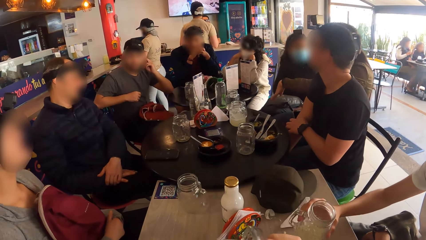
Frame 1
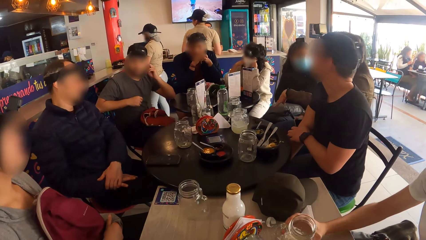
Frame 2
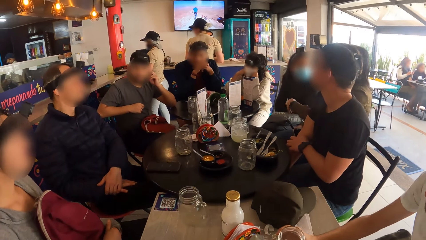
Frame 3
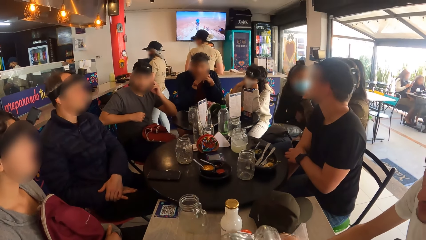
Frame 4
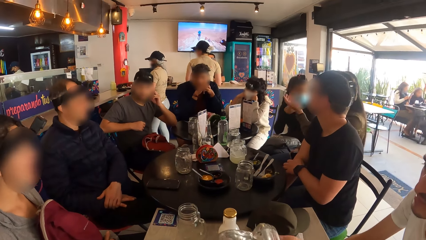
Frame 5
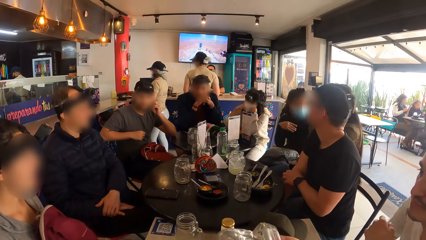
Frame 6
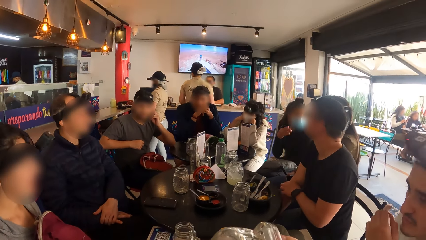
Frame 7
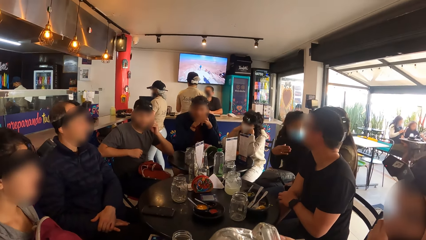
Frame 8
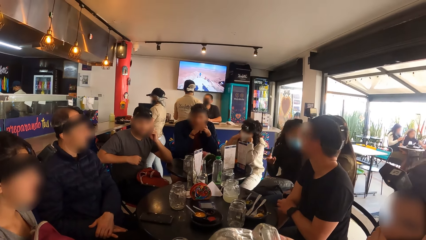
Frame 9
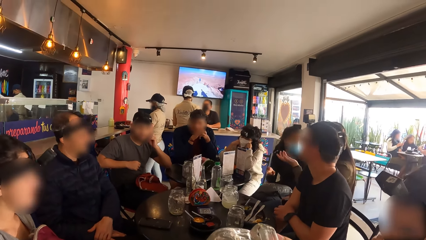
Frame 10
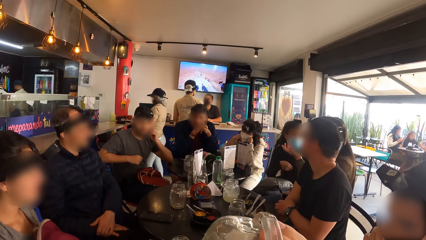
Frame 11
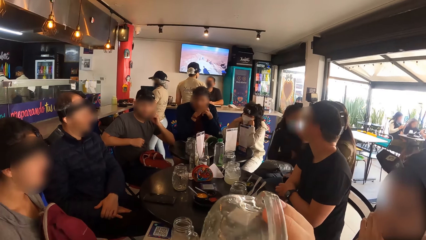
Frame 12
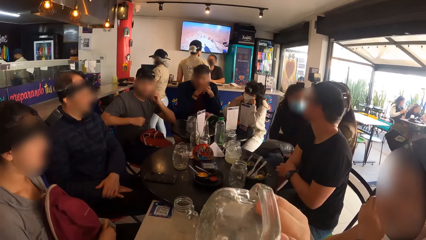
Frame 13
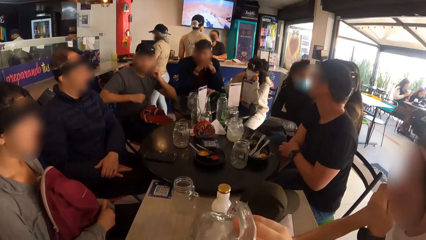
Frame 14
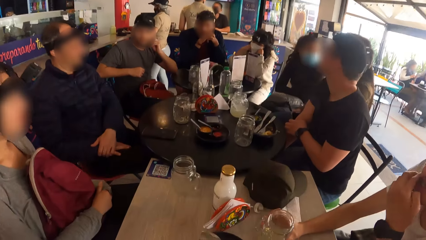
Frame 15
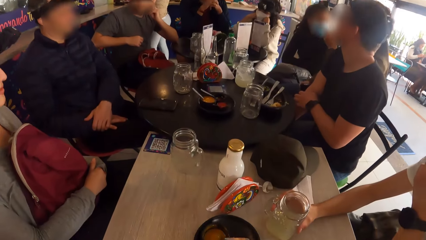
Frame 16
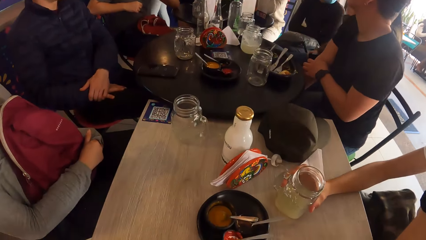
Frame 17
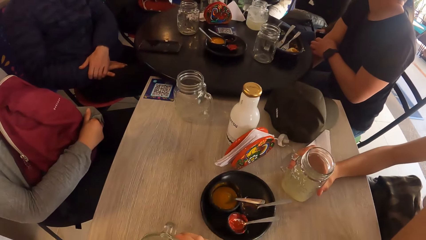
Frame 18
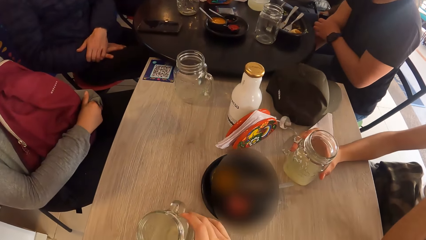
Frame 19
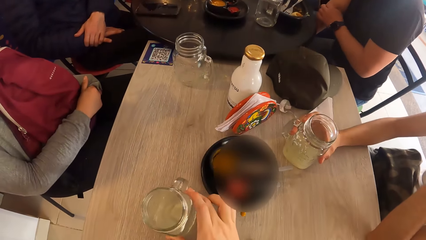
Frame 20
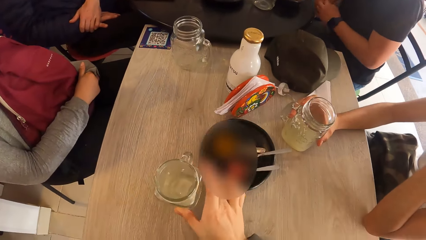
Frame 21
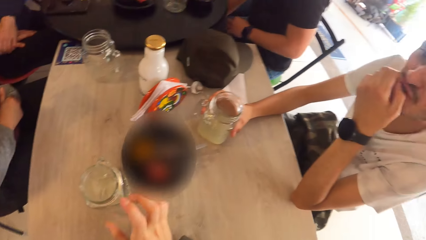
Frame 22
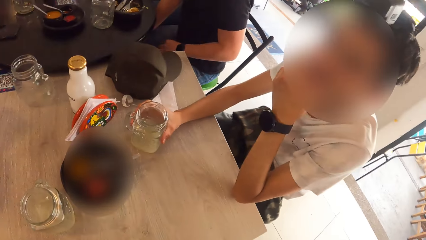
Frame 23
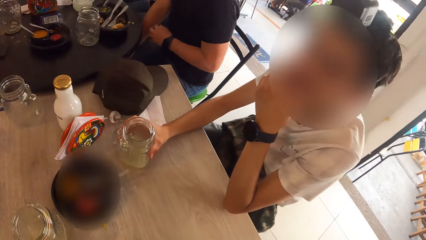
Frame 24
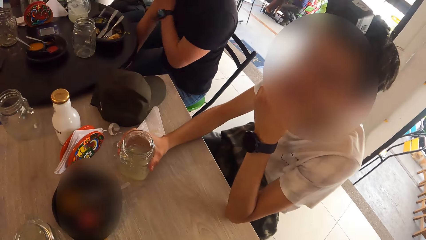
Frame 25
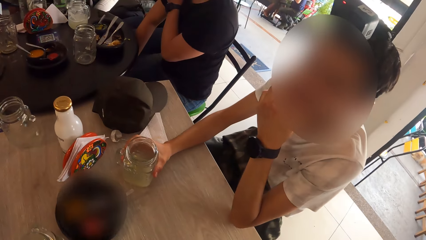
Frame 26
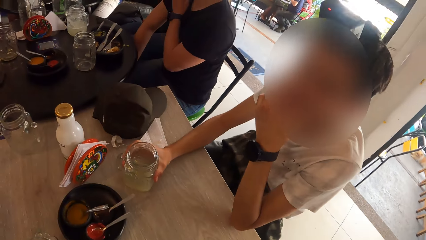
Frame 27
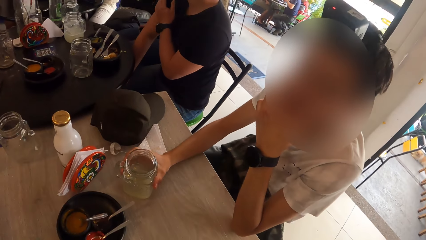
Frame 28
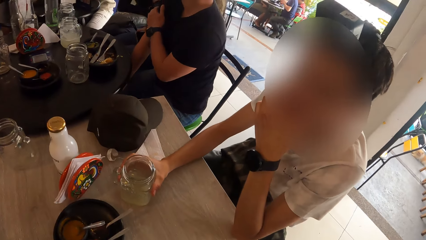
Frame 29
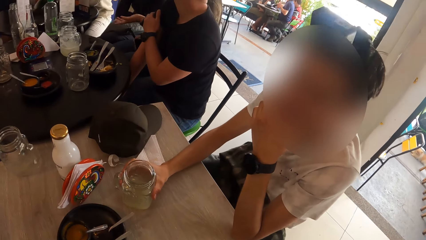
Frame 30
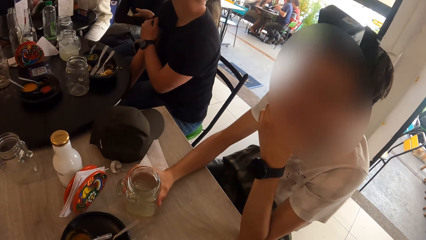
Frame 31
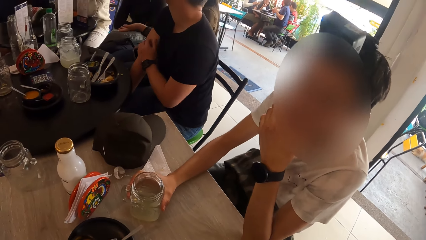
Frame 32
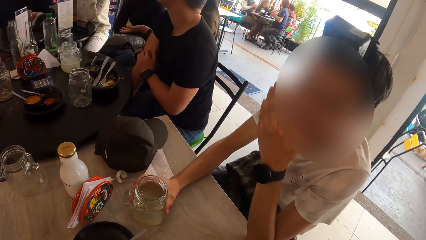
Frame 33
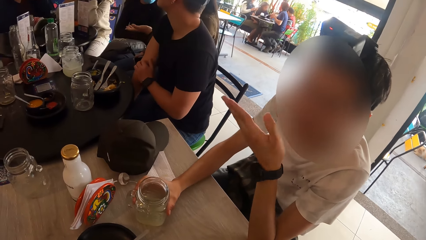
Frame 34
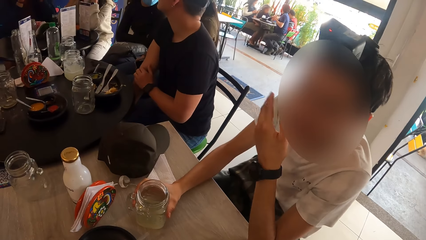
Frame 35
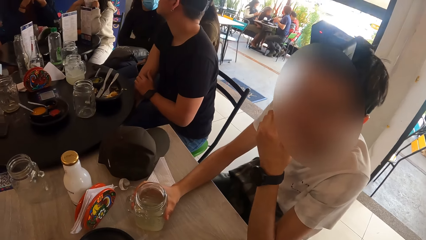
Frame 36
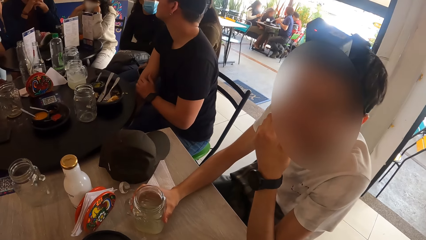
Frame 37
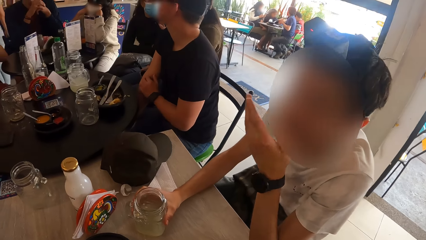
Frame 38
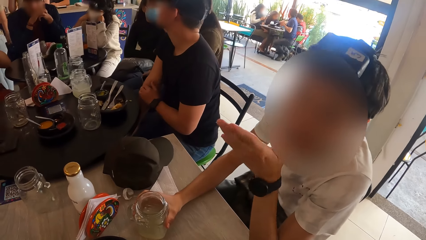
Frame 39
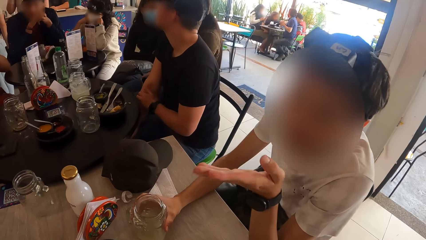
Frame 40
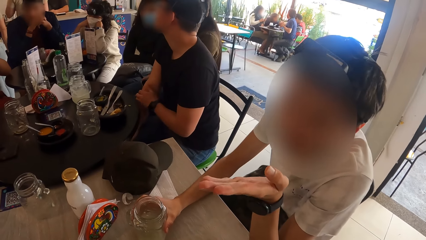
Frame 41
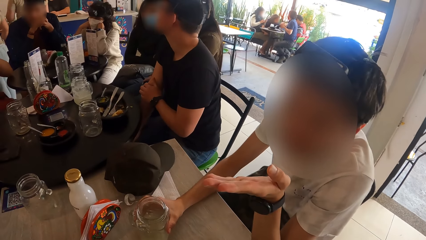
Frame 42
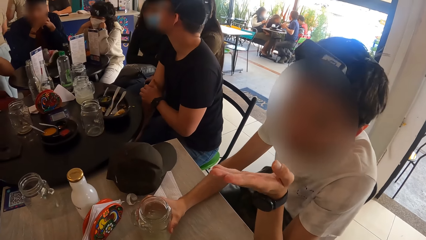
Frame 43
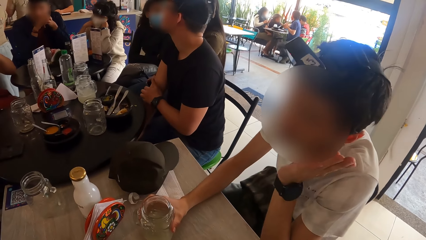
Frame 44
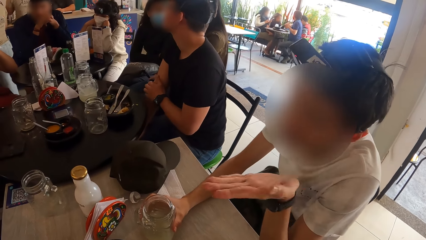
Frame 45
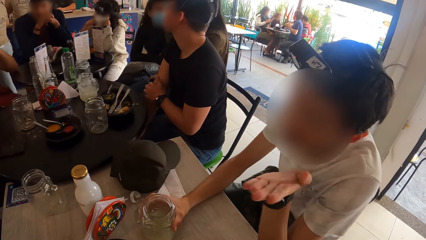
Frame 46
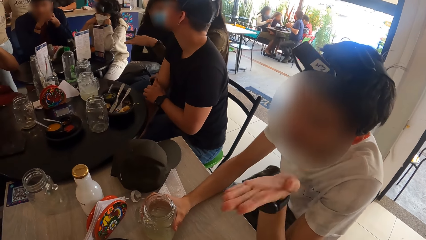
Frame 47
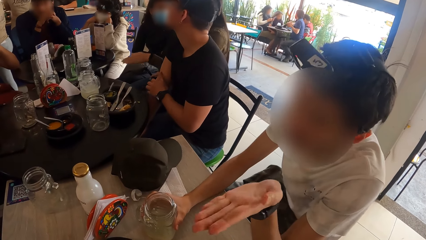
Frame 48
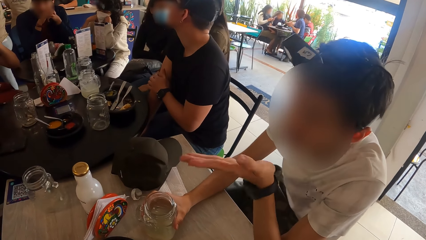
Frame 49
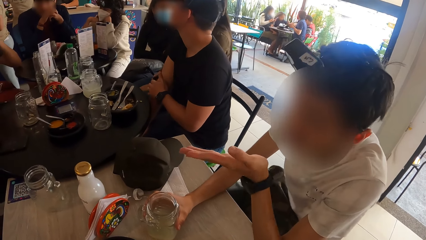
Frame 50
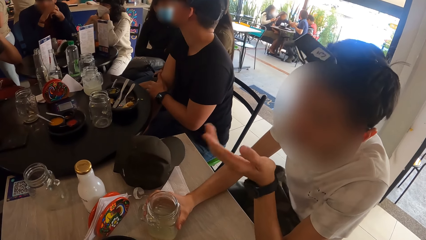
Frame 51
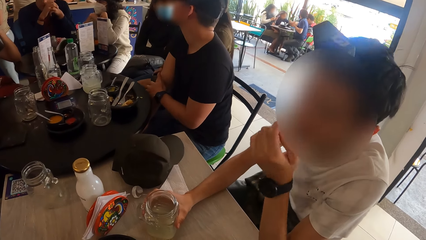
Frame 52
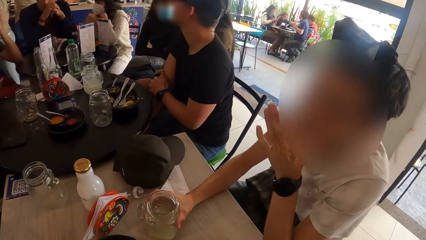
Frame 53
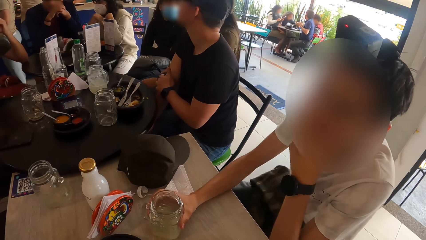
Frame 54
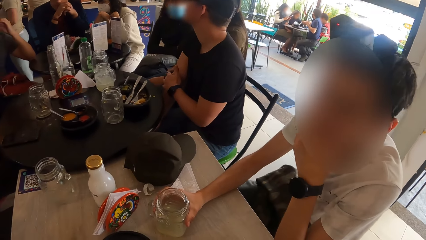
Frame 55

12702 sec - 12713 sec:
The man drops the cup of juice on the table with his right hand. The camera wearer drinks from the cup of juice with his right hand. He moves the cup on the table with his right hand. He converses with another man.
